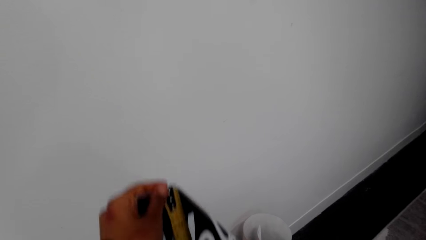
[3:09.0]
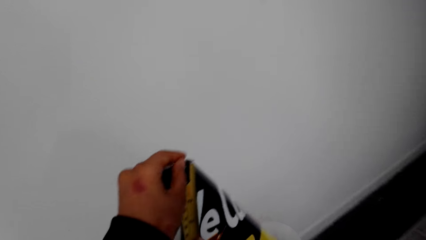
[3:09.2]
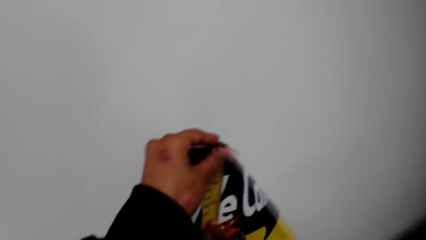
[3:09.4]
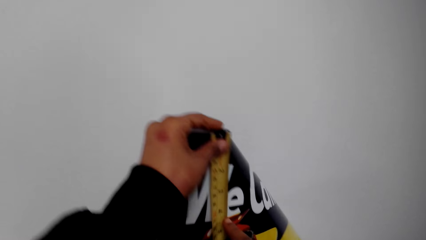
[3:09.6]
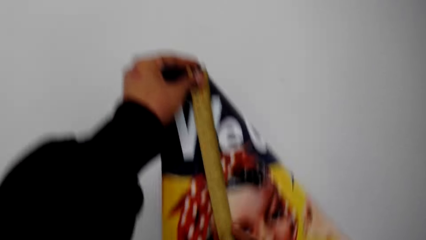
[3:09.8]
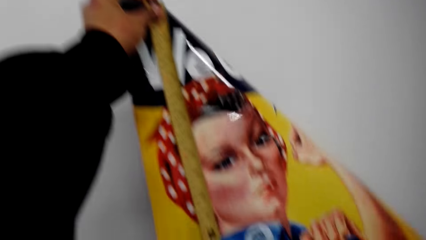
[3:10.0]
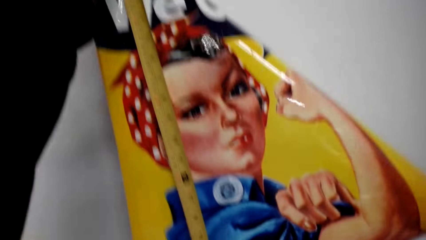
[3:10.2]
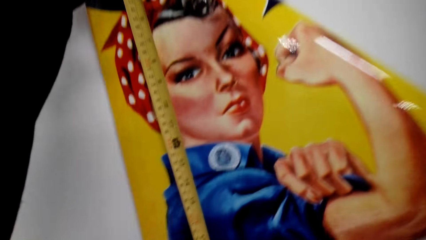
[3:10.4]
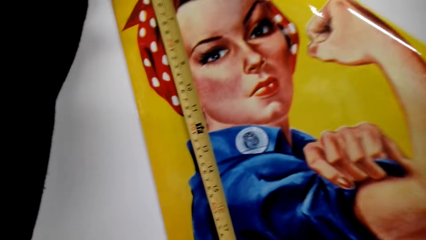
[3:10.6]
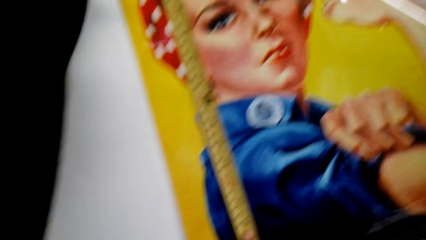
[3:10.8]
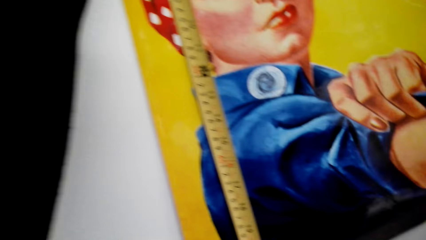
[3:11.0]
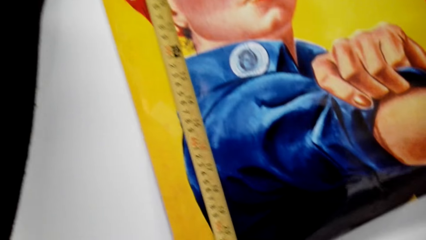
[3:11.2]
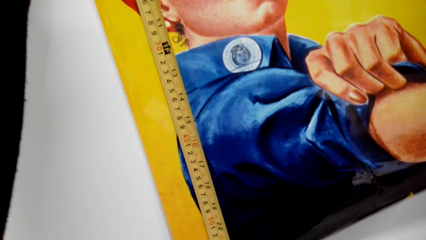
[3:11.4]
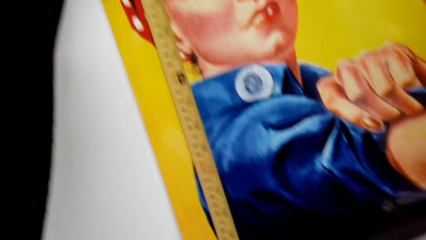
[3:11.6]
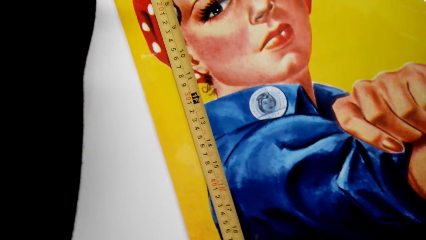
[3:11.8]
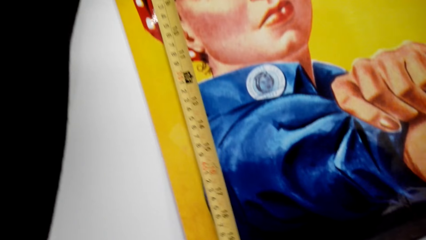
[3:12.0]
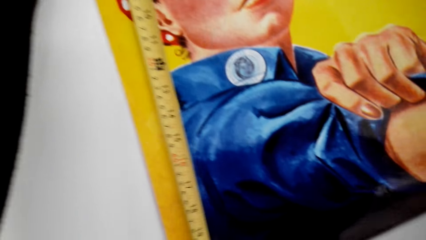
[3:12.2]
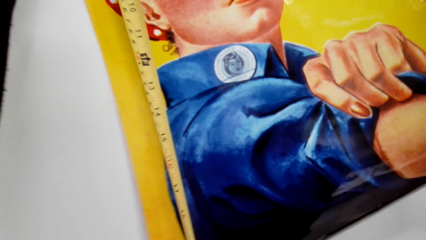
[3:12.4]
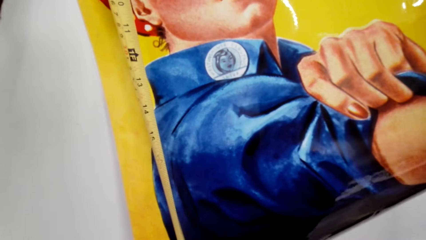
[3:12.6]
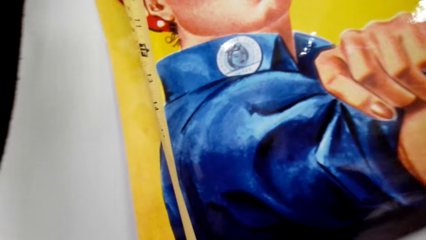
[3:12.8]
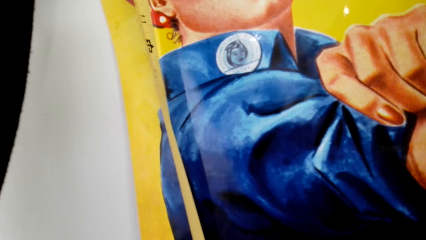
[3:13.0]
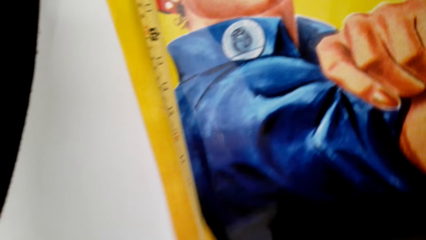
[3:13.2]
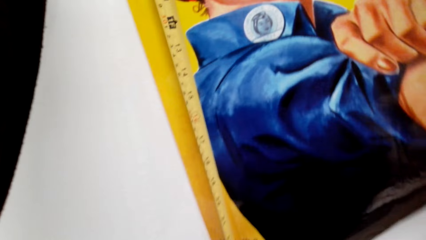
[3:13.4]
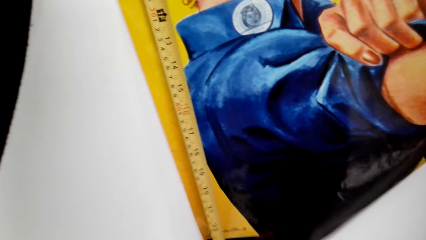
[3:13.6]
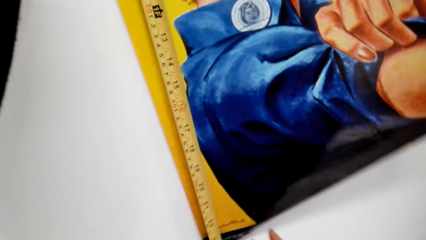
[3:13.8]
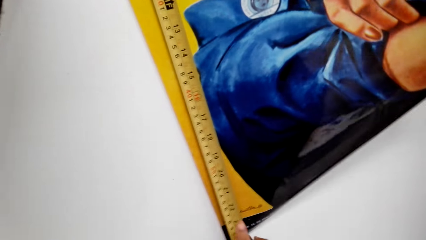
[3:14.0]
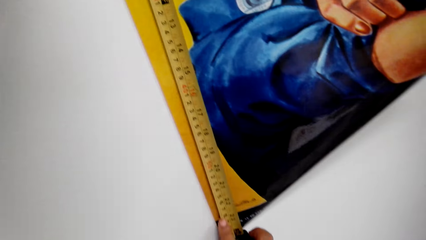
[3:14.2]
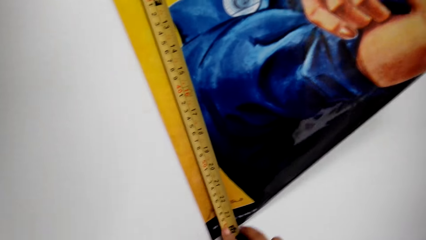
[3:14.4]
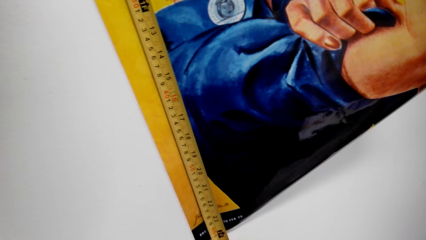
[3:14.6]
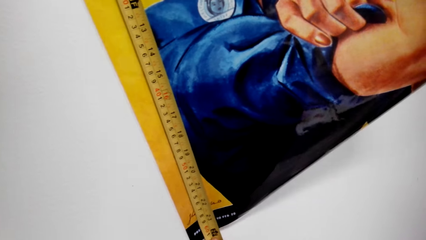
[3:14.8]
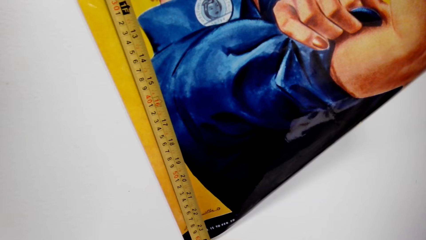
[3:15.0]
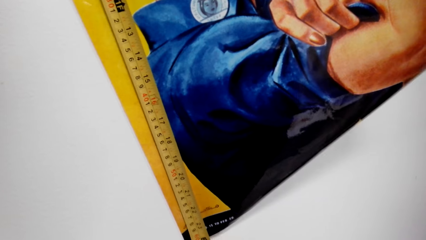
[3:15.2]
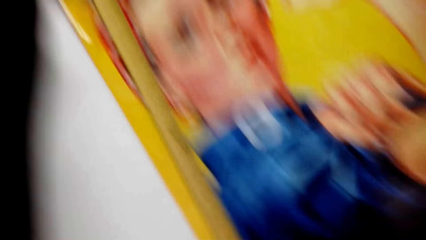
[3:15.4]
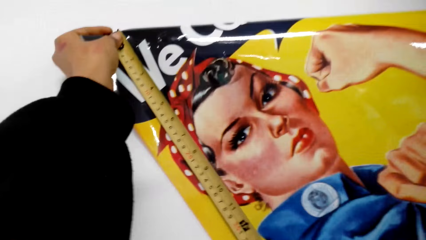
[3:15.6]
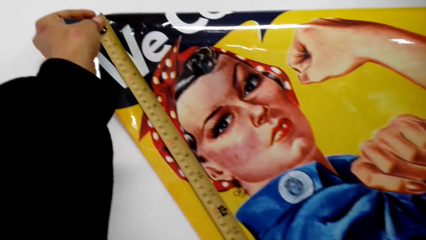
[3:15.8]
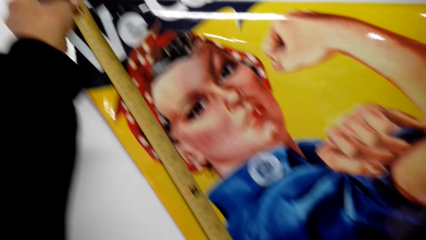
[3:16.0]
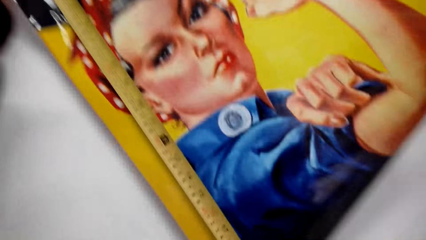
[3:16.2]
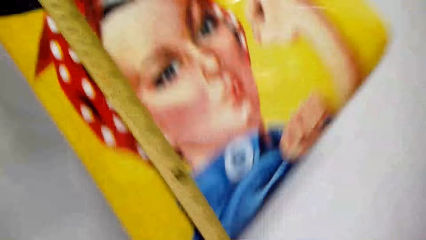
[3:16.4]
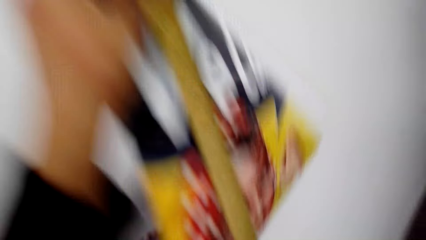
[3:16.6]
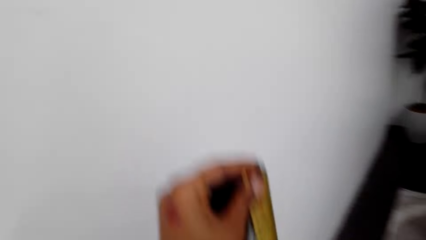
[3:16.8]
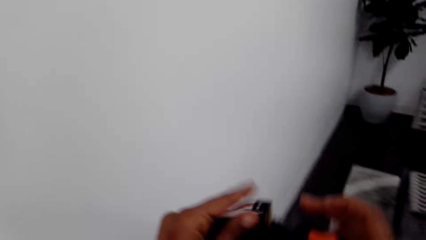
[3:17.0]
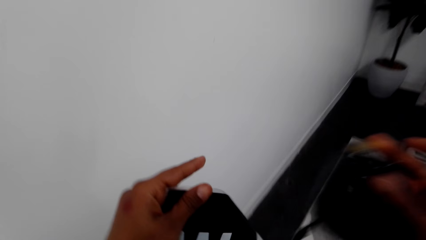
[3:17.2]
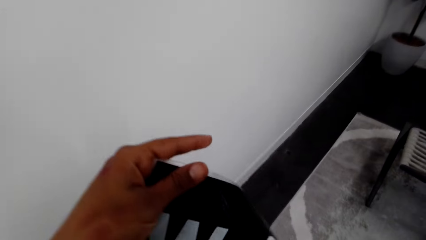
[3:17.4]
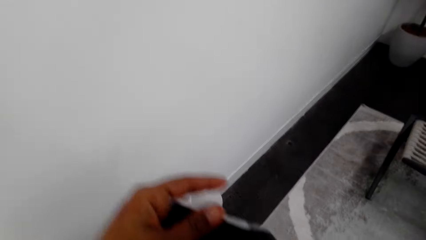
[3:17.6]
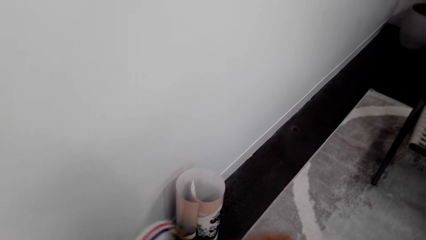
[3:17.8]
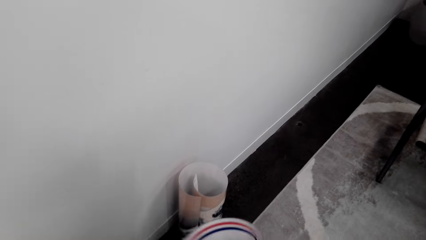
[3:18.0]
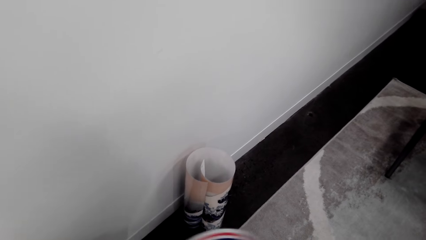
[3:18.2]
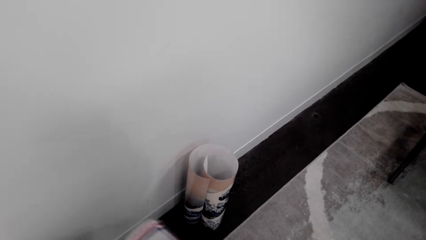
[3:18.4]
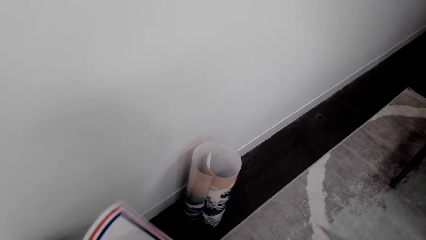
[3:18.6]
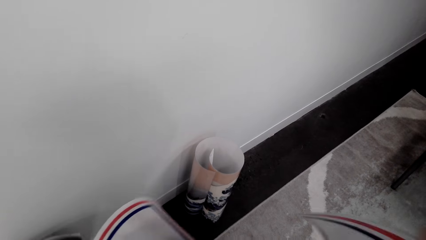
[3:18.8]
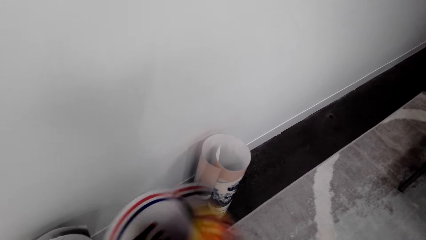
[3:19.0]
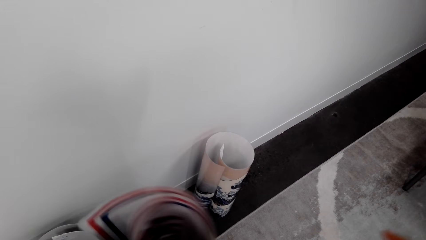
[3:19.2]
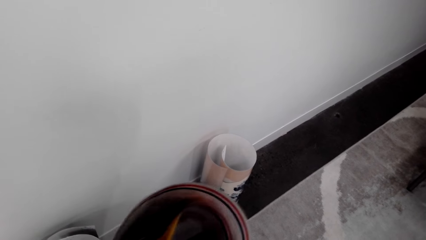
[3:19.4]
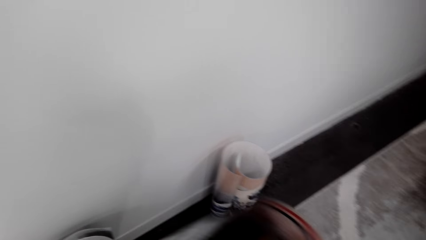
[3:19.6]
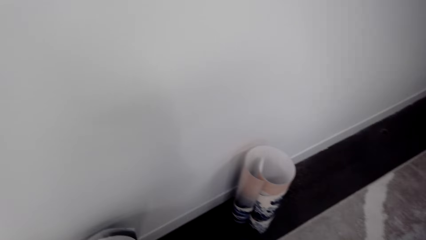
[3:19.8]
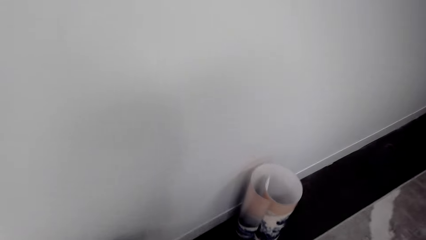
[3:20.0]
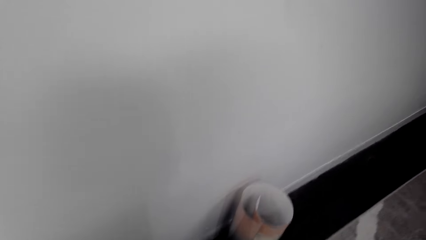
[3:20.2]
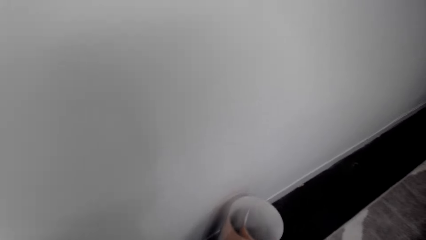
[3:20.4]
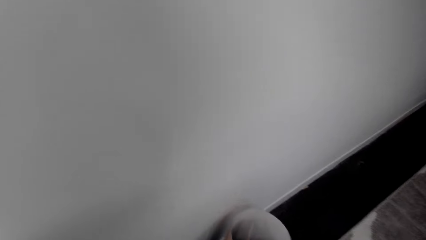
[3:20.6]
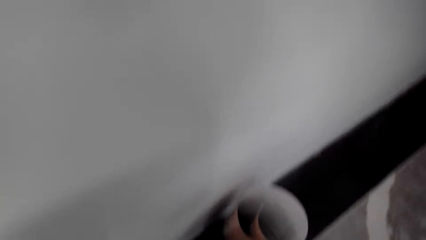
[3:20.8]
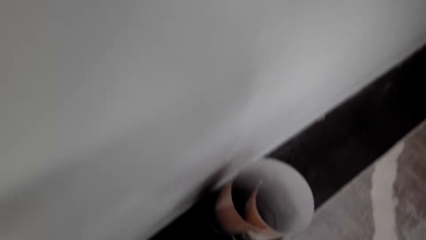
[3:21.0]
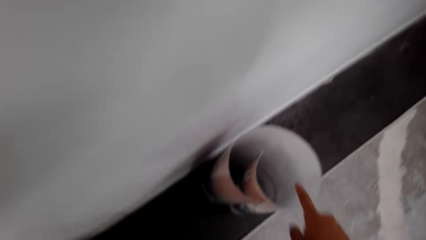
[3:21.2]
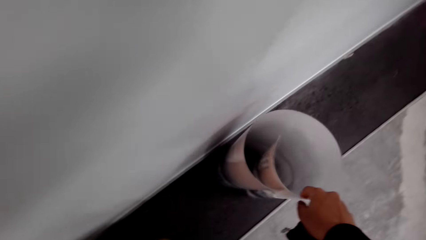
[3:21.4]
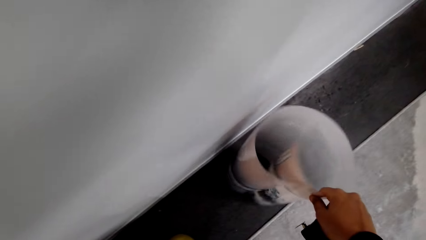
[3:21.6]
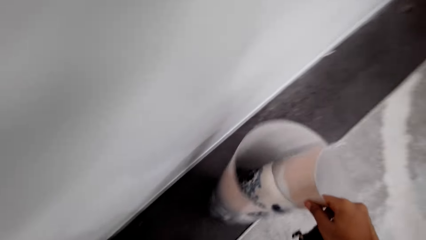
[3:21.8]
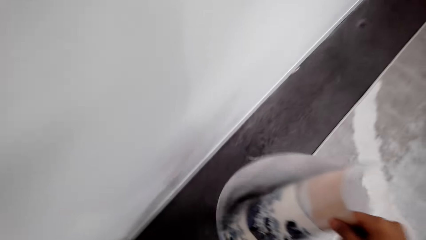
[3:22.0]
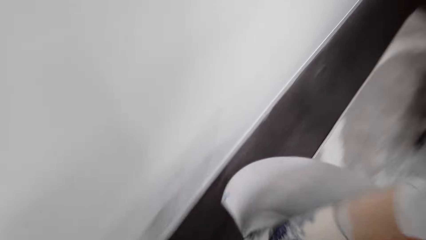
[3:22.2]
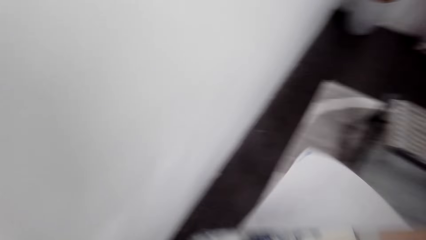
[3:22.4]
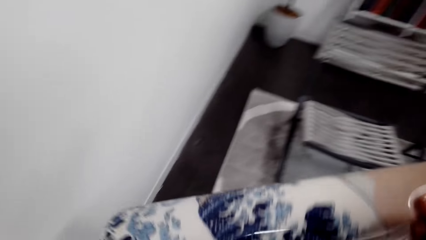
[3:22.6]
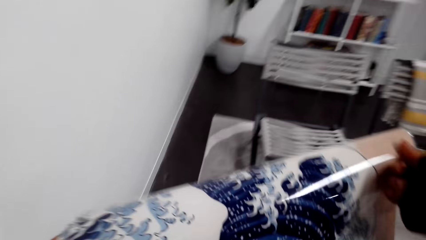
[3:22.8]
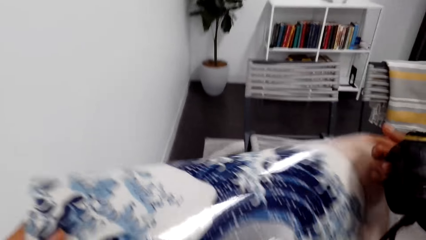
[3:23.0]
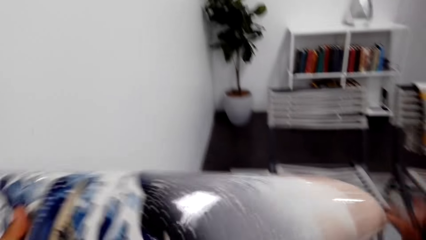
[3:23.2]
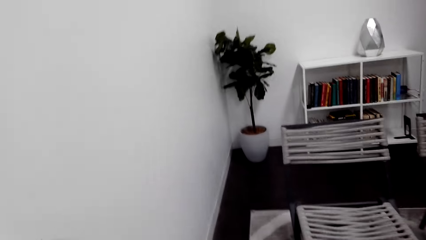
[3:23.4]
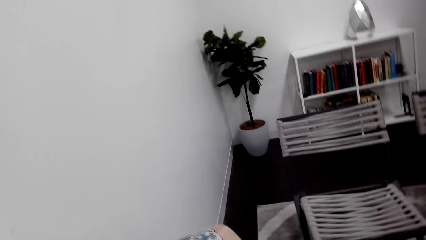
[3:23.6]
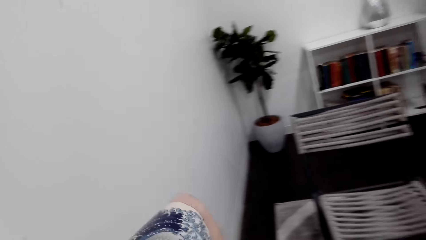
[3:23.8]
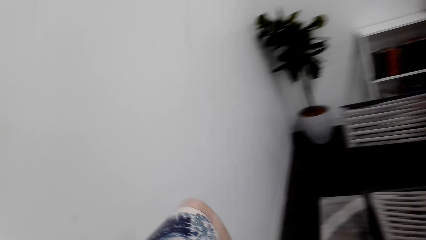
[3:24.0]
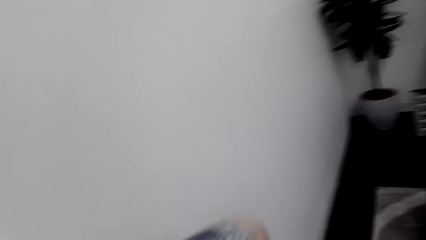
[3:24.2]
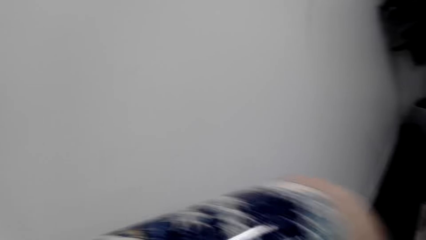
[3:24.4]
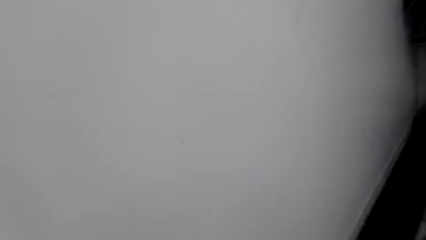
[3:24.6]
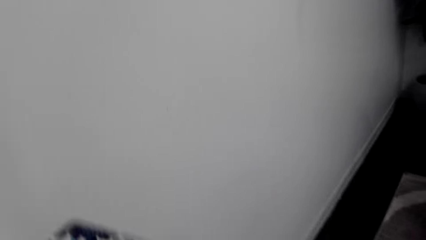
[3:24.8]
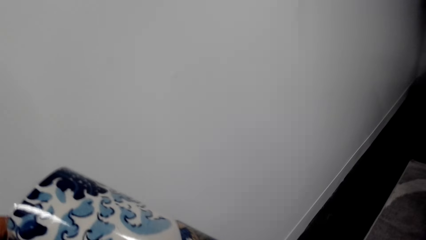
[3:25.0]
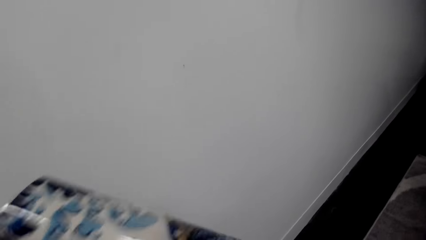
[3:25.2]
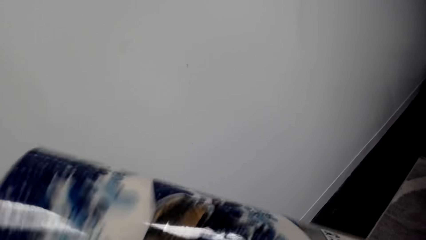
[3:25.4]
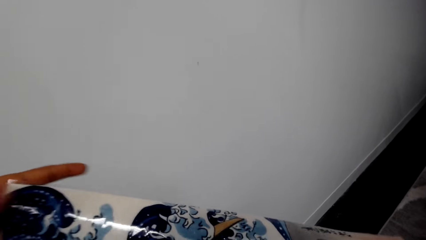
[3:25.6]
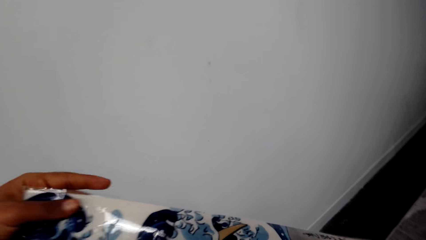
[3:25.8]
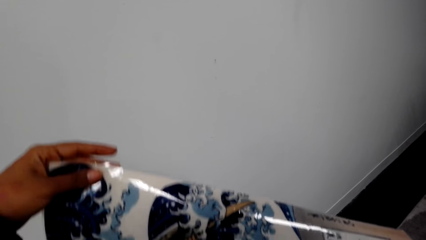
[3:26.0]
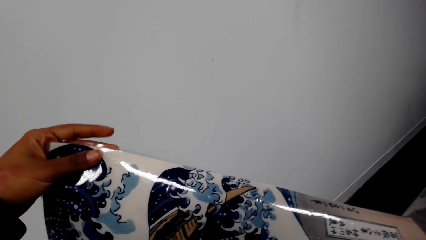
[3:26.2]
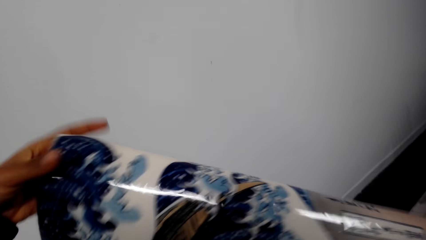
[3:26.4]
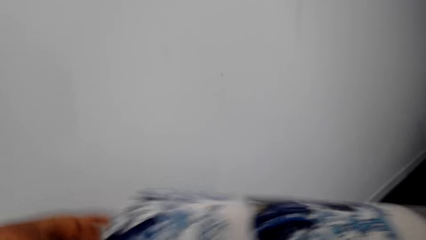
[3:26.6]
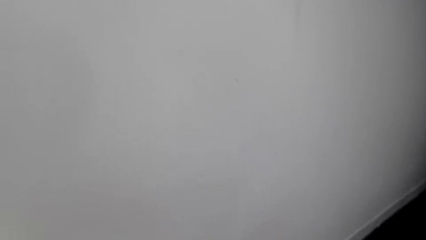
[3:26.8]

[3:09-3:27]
The camera wearer measures the paper roll or poster with a tape measure. They fold the paper roll. They place the poster on the floor. They pick another paper roll from the floor. They unfold the paper roll.
